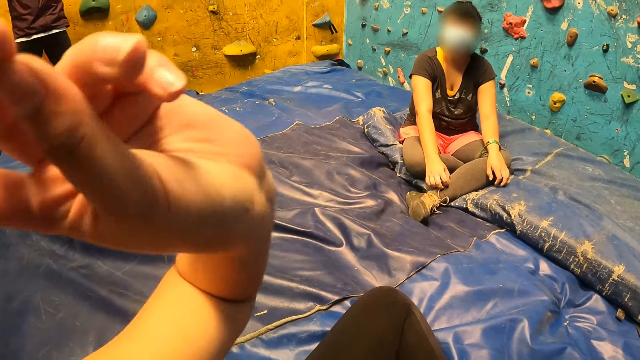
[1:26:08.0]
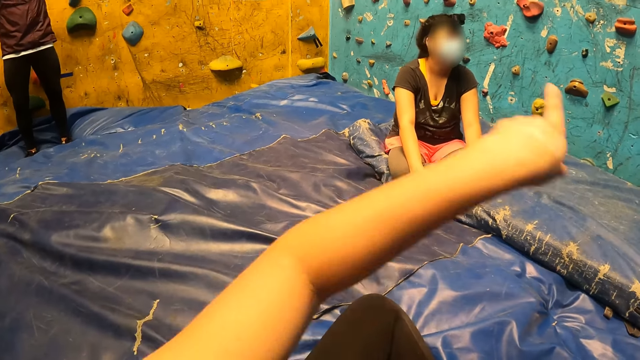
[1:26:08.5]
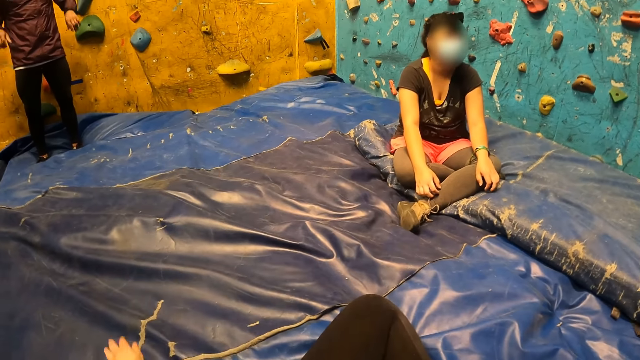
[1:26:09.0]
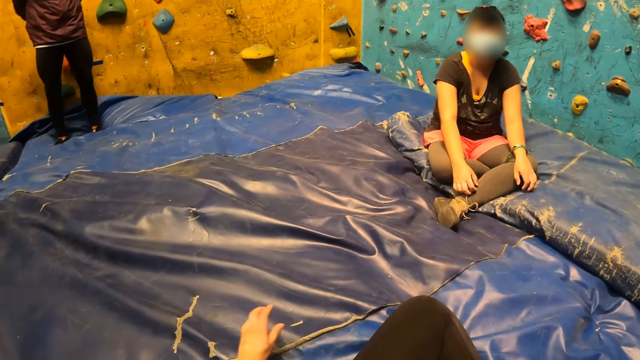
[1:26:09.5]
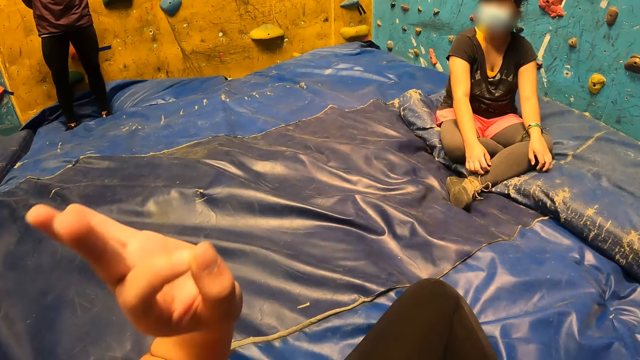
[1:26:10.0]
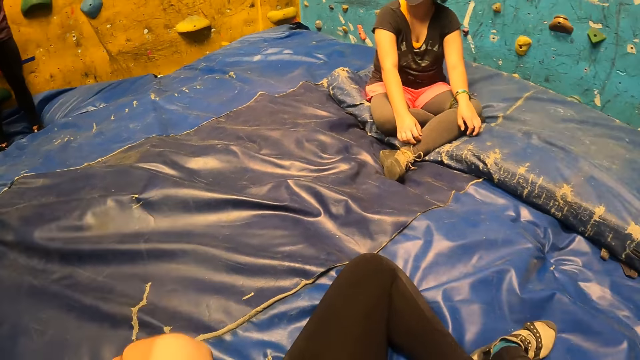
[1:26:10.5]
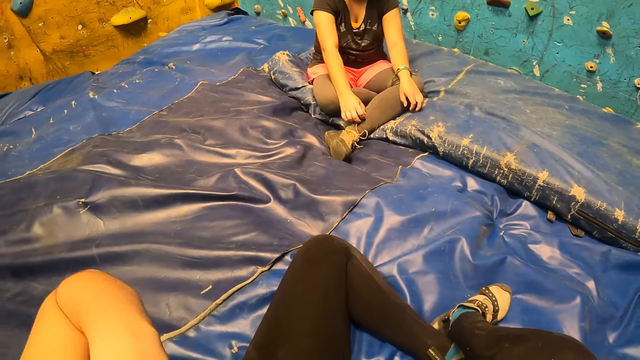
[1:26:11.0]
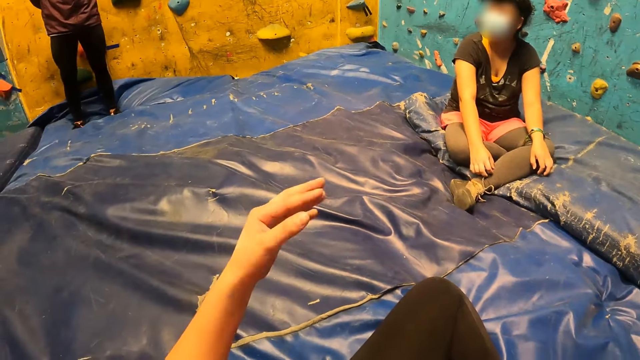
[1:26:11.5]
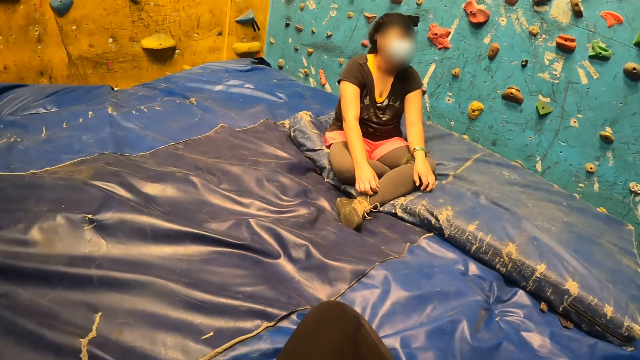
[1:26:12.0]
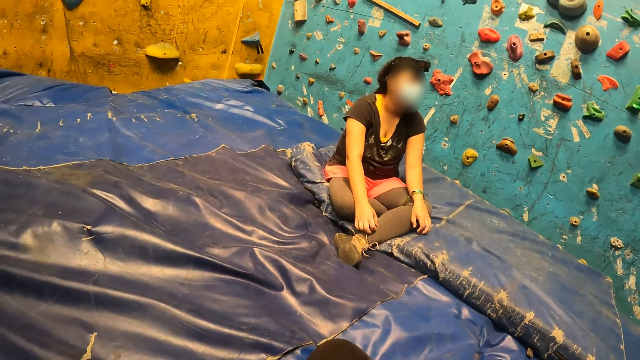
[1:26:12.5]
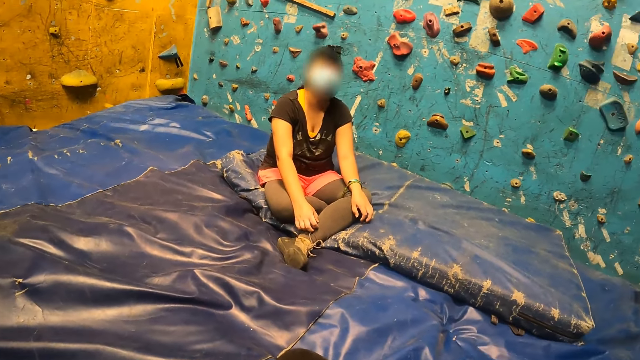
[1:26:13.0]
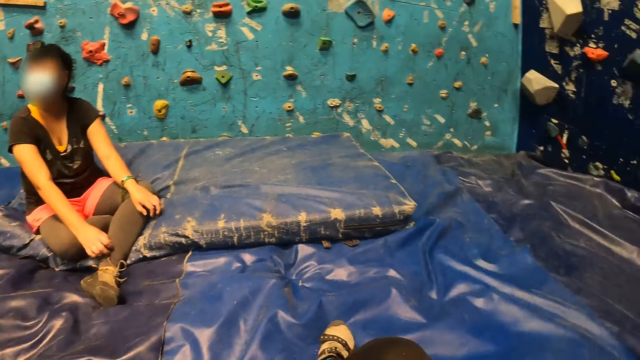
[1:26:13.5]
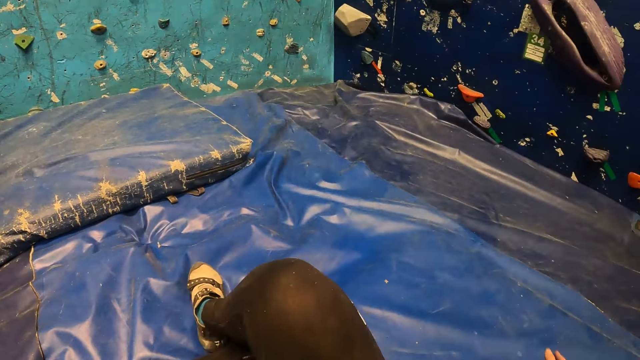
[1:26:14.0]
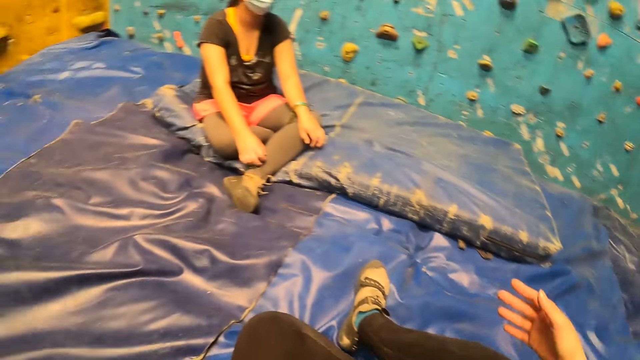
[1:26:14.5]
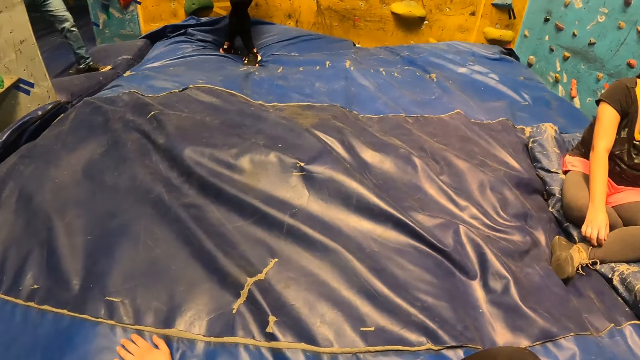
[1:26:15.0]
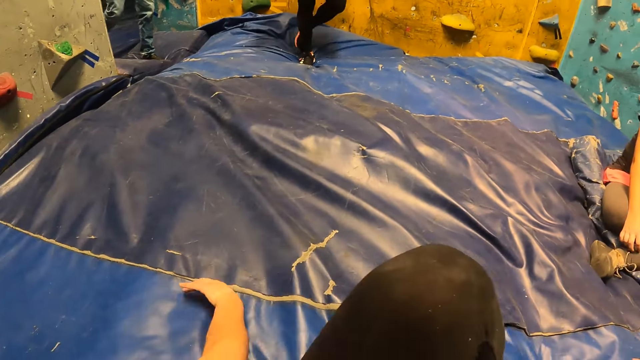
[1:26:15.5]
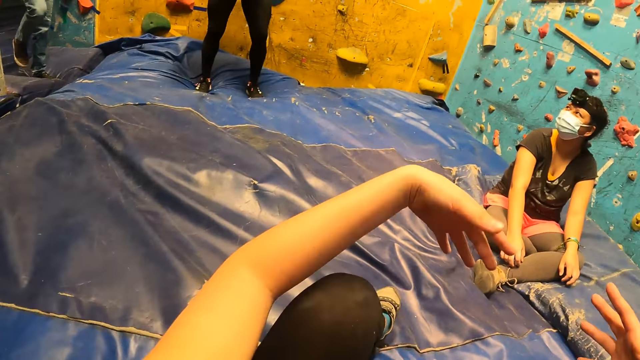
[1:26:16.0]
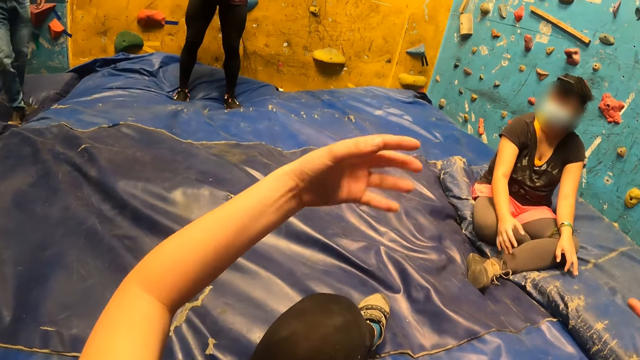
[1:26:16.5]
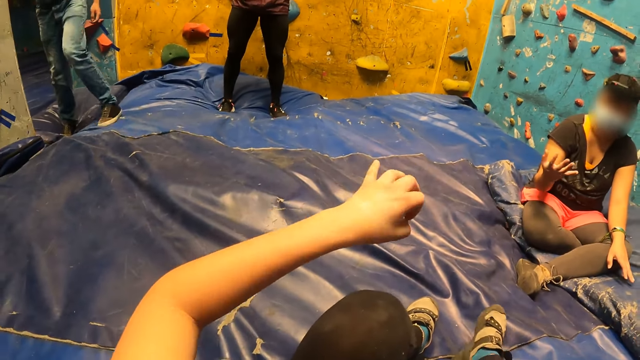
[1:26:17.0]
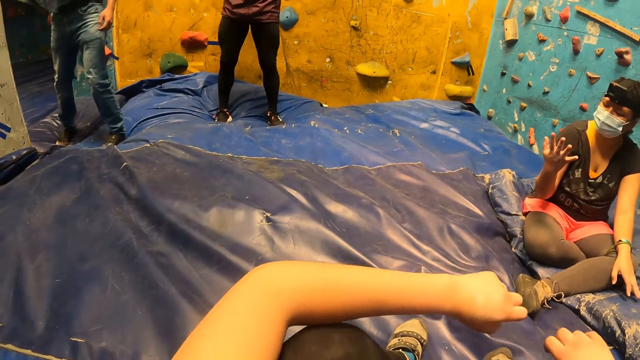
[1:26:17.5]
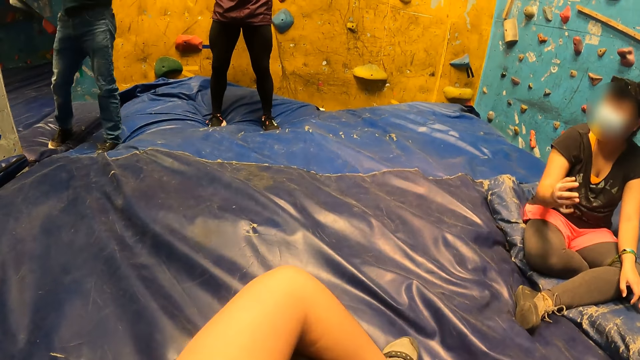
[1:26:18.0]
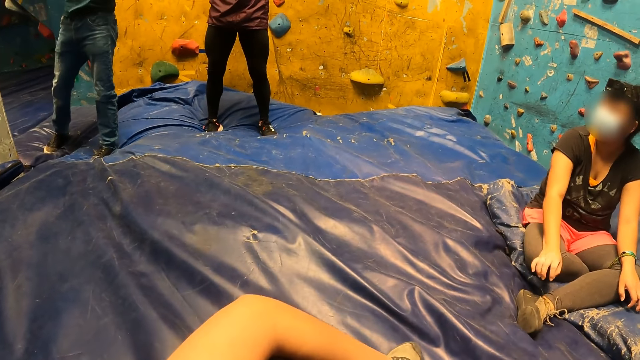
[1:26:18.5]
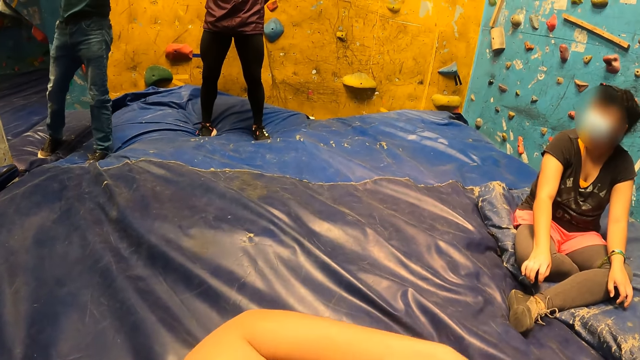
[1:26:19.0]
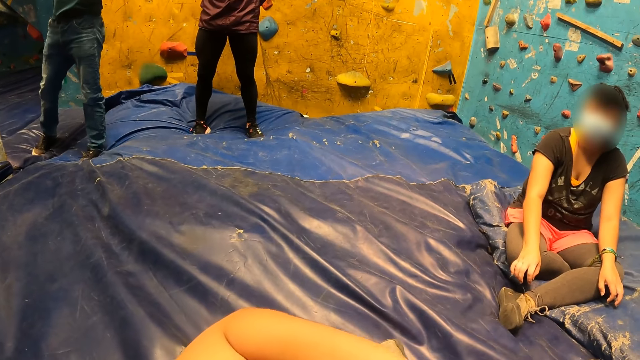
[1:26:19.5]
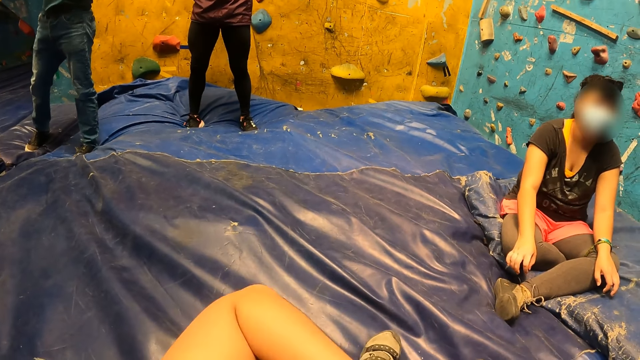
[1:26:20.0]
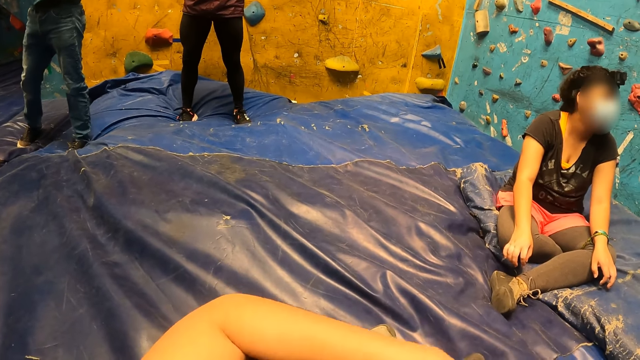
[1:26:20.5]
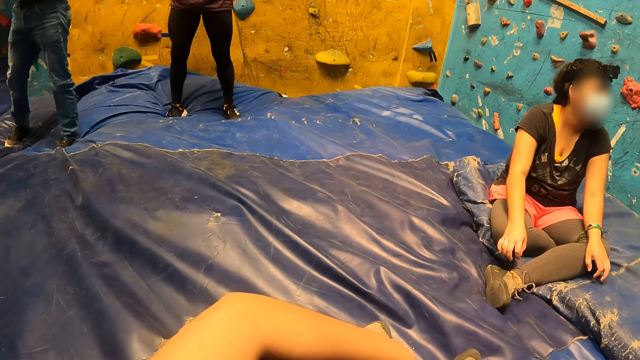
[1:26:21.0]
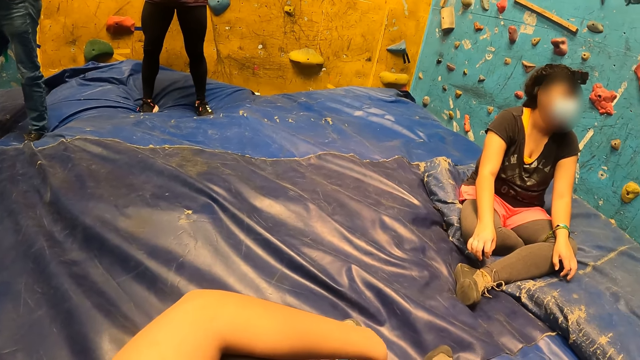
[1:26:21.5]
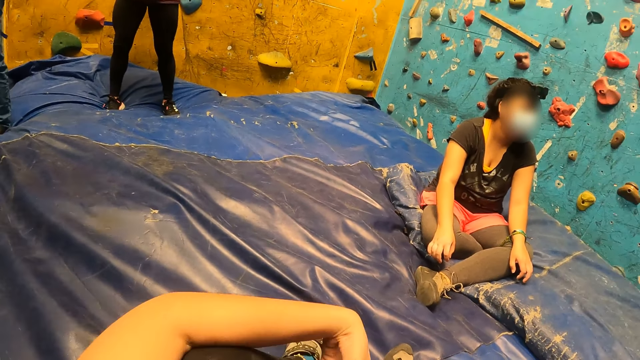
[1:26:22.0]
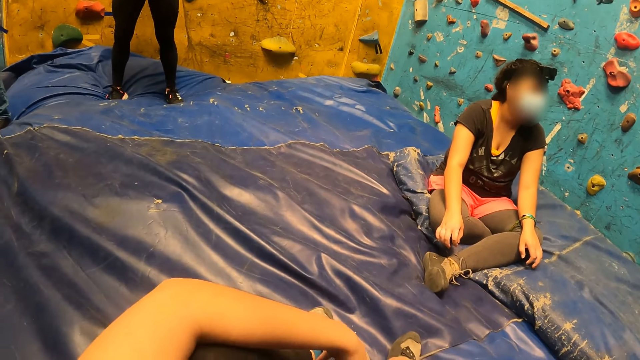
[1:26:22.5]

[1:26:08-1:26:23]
Another man walks into the room. The woman moves her hands. The camera wearer fidgets.

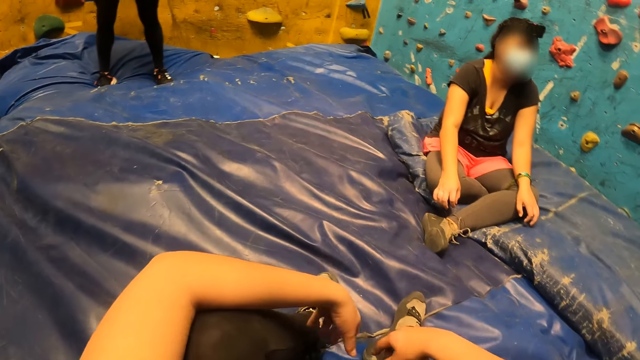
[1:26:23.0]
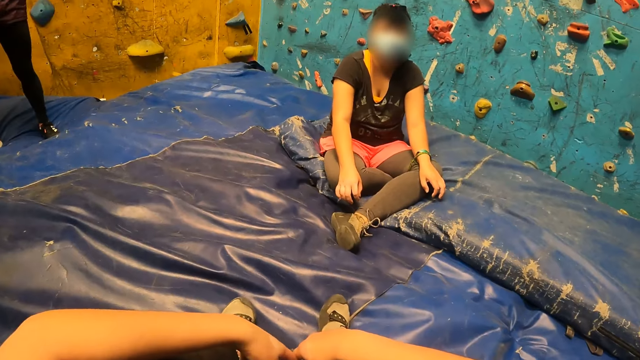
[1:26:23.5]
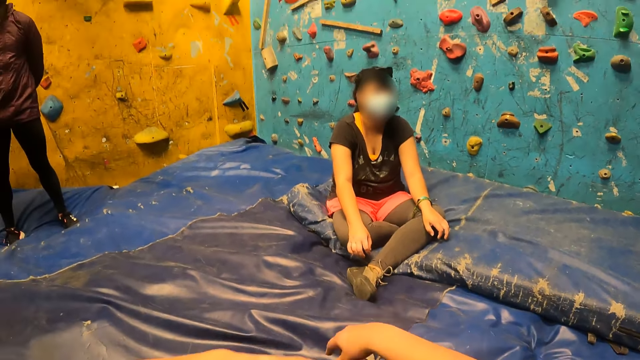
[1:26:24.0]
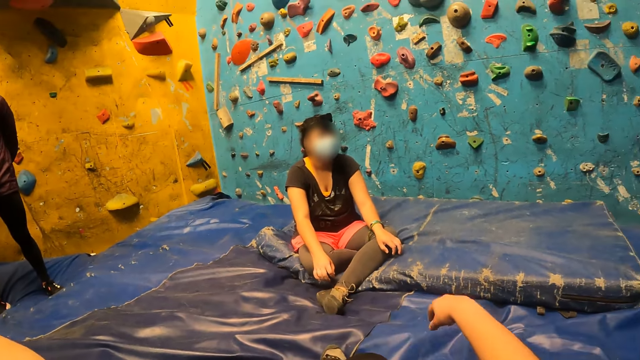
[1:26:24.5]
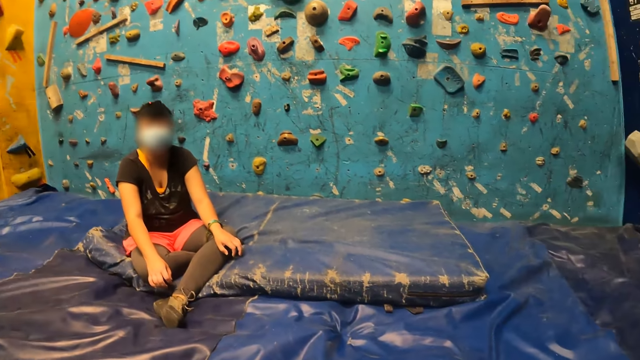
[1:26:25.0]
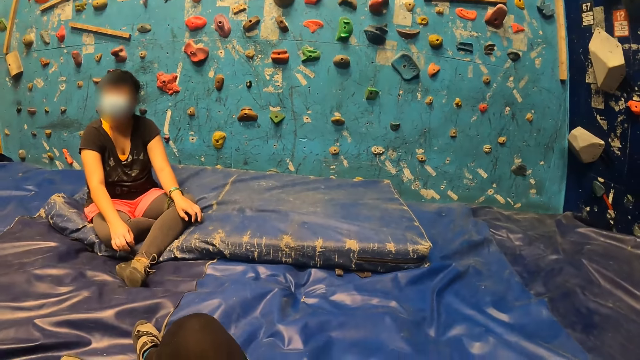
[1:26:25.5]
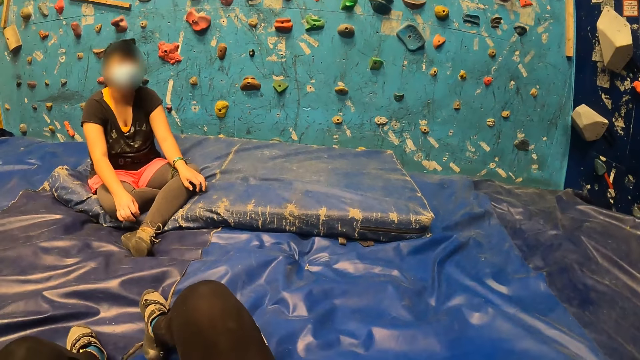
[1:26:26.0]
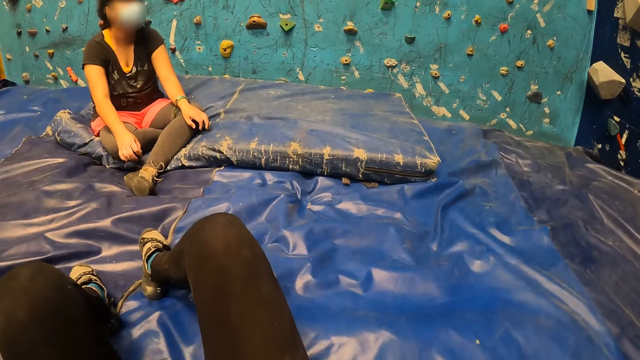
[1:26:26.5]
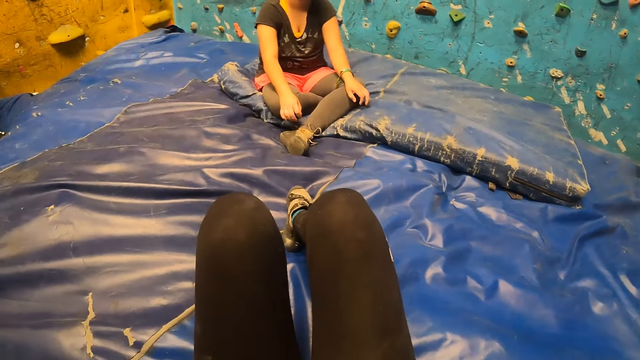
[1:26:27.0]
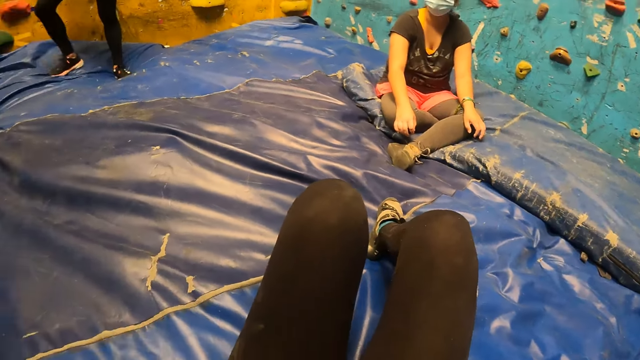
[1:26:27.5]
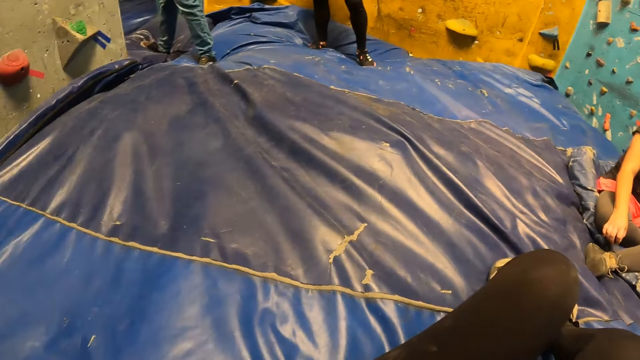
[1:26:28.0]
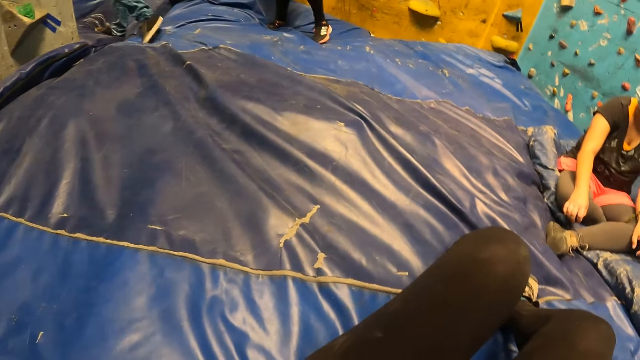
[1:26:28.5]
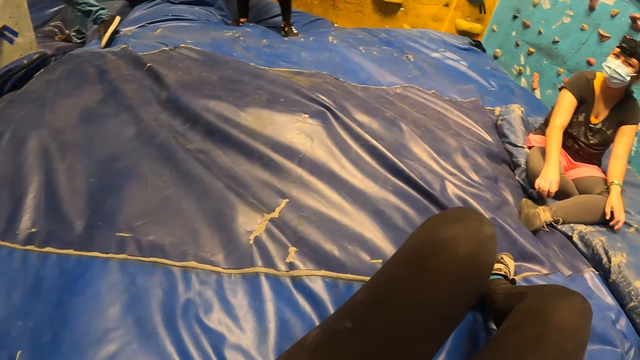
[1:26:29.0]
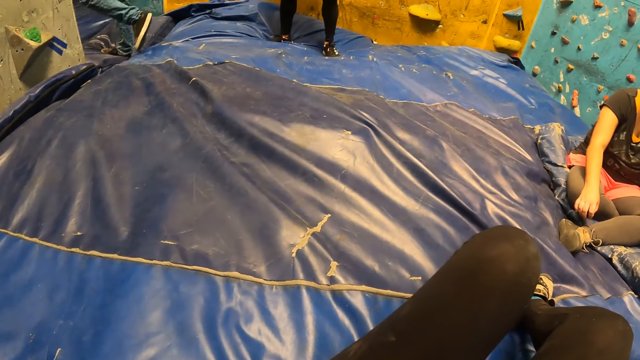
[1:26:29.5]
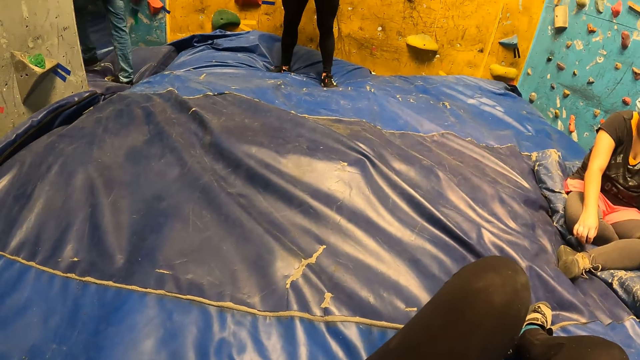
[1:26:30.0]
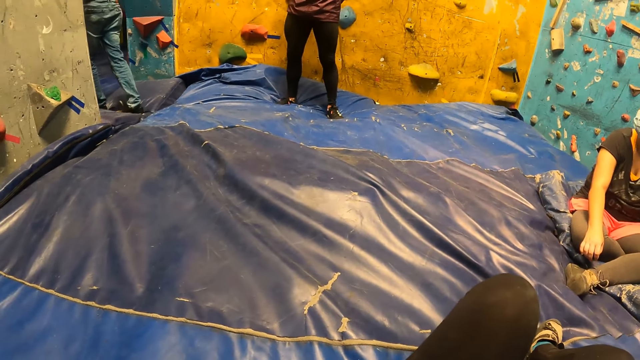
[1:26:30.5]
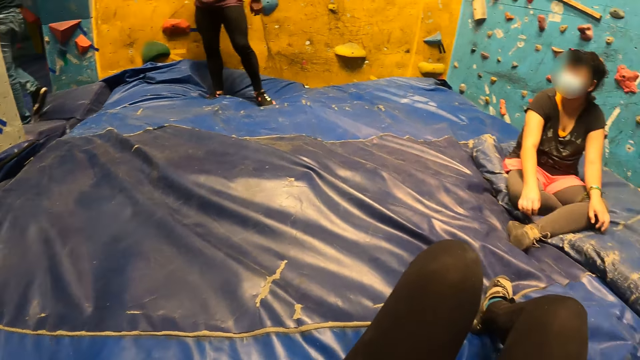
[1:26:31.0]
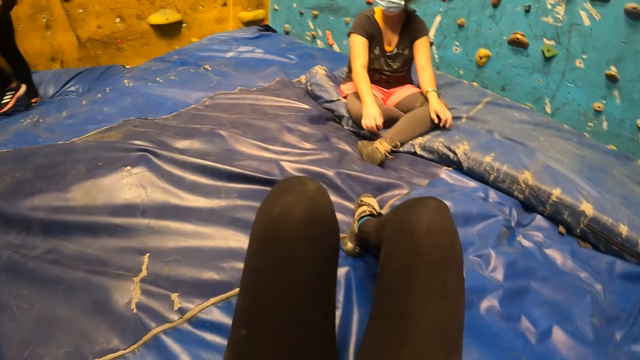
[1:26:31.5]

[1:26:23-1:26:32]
The man walks out of the room.
